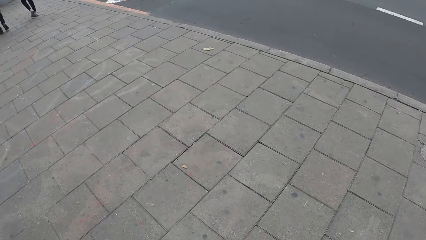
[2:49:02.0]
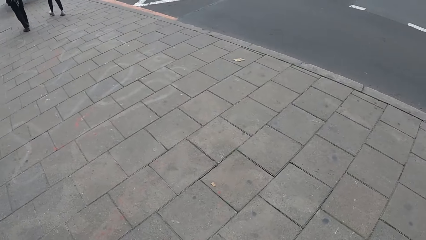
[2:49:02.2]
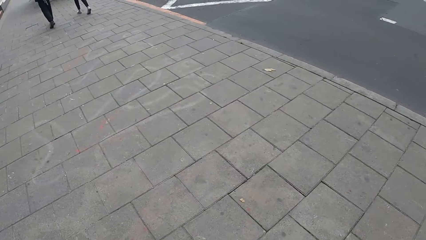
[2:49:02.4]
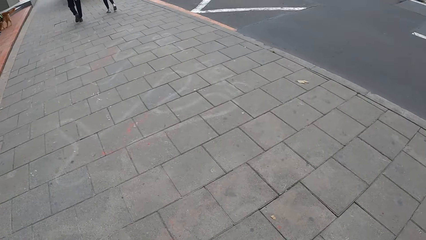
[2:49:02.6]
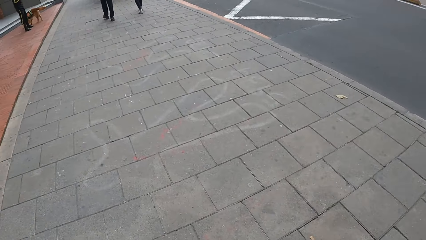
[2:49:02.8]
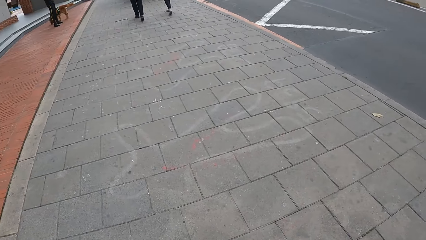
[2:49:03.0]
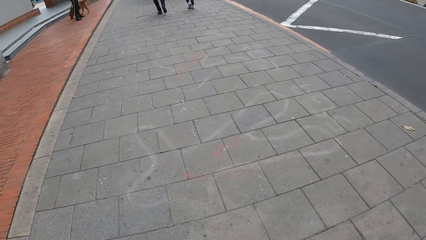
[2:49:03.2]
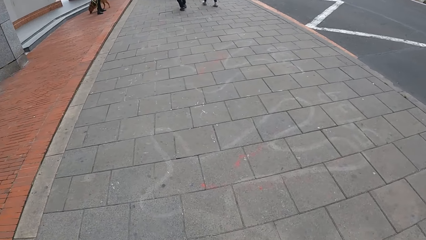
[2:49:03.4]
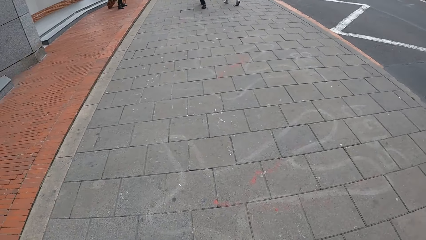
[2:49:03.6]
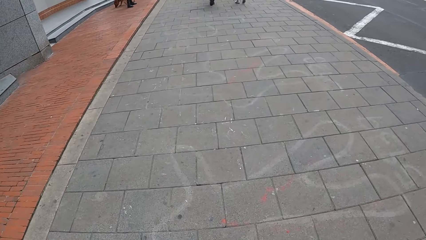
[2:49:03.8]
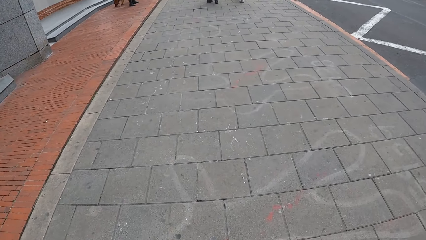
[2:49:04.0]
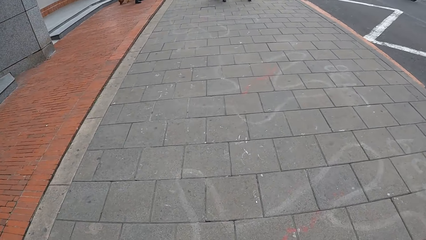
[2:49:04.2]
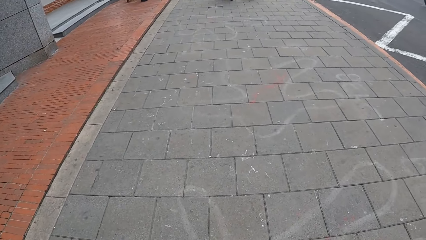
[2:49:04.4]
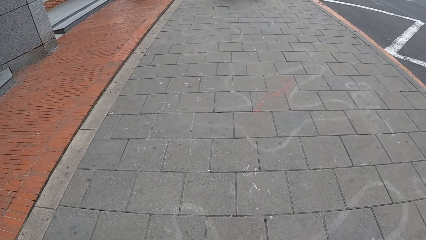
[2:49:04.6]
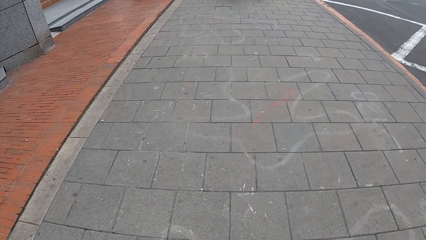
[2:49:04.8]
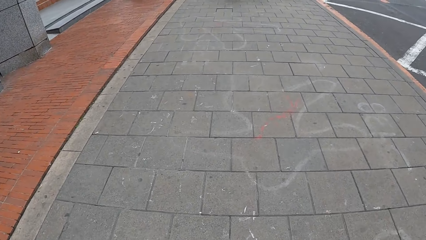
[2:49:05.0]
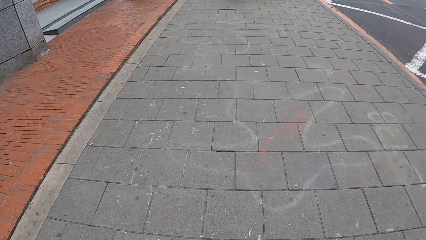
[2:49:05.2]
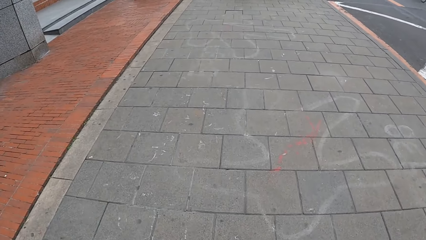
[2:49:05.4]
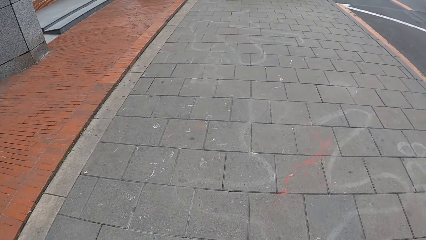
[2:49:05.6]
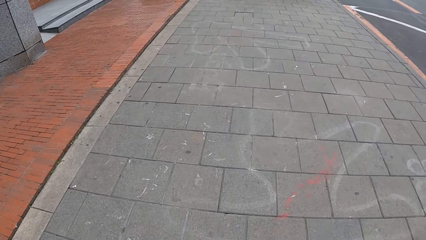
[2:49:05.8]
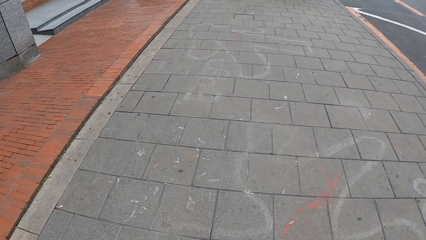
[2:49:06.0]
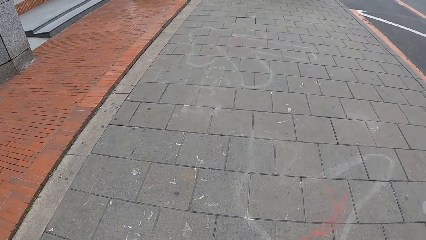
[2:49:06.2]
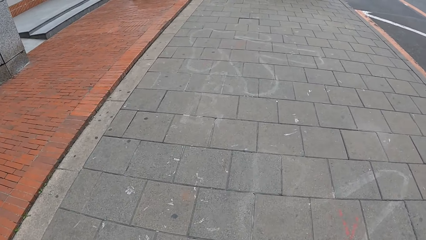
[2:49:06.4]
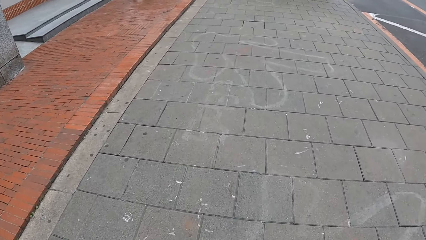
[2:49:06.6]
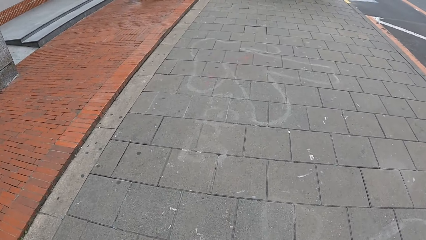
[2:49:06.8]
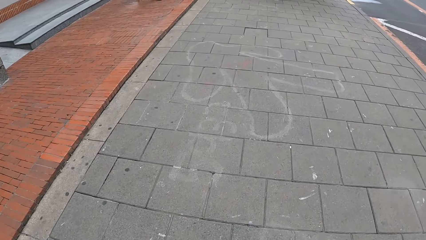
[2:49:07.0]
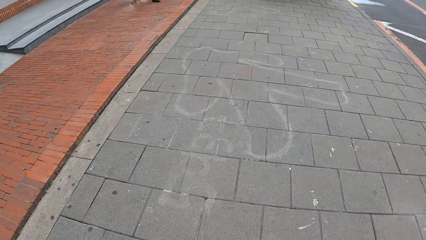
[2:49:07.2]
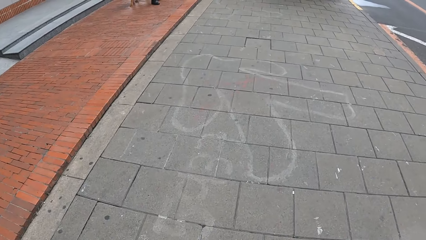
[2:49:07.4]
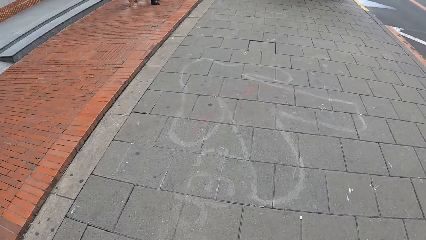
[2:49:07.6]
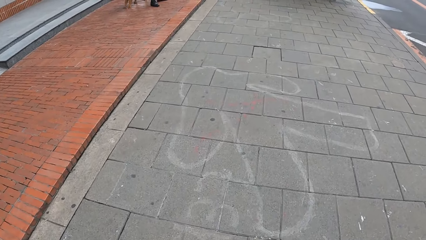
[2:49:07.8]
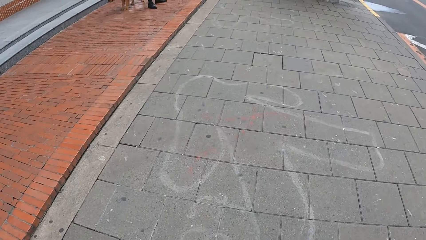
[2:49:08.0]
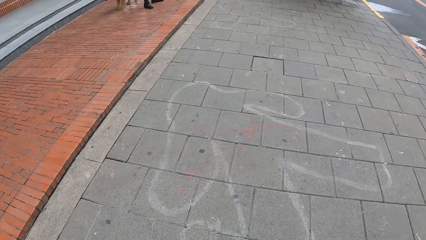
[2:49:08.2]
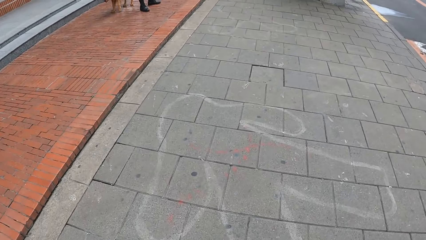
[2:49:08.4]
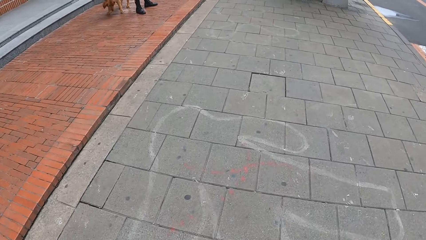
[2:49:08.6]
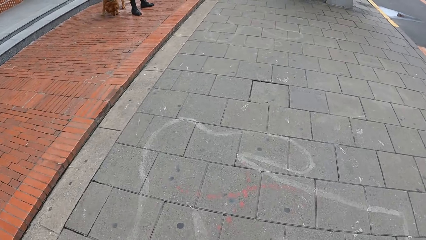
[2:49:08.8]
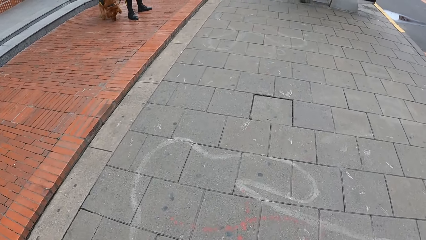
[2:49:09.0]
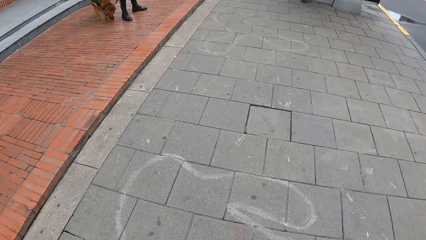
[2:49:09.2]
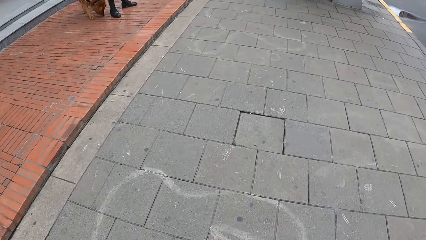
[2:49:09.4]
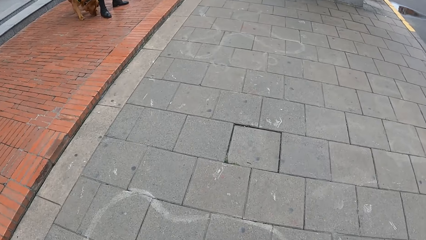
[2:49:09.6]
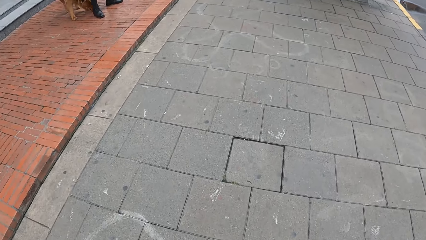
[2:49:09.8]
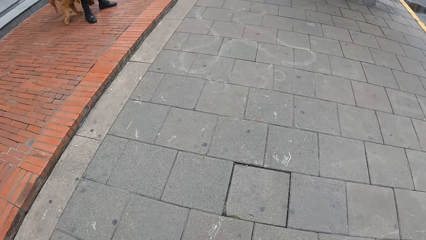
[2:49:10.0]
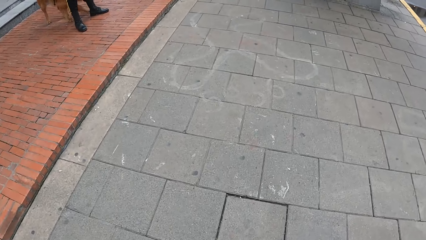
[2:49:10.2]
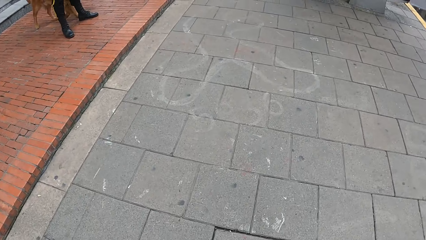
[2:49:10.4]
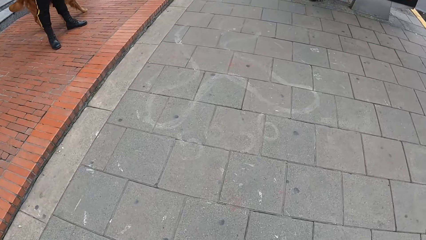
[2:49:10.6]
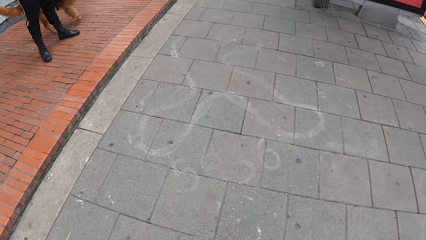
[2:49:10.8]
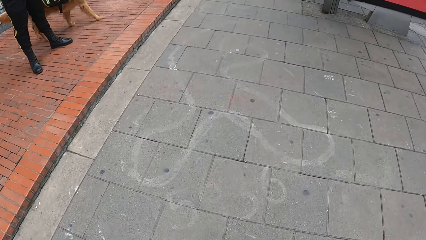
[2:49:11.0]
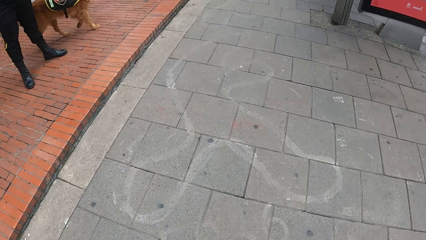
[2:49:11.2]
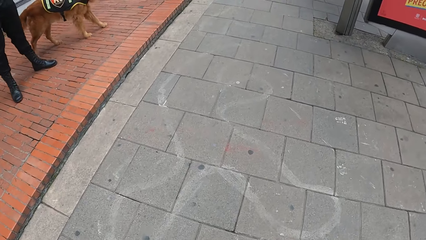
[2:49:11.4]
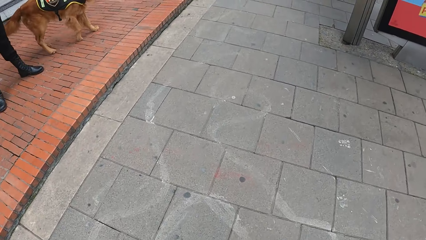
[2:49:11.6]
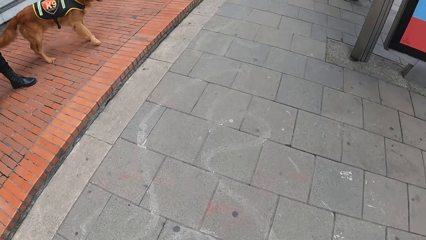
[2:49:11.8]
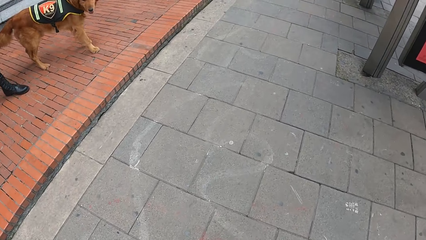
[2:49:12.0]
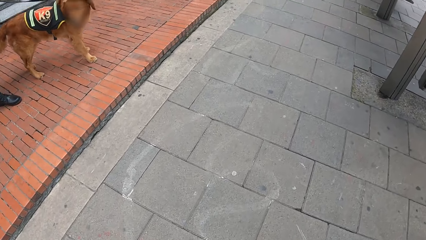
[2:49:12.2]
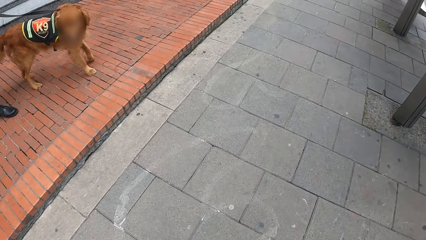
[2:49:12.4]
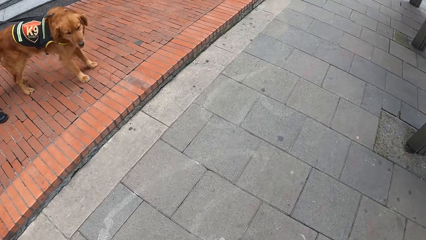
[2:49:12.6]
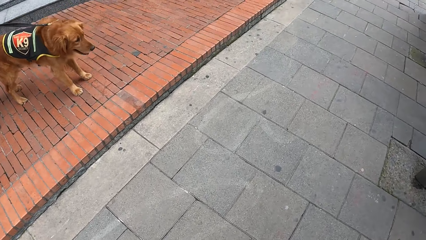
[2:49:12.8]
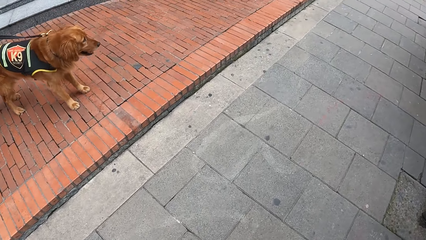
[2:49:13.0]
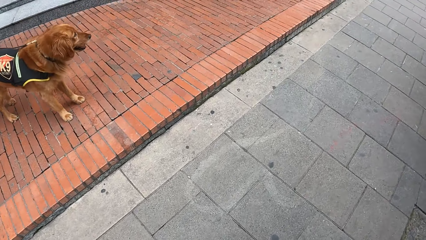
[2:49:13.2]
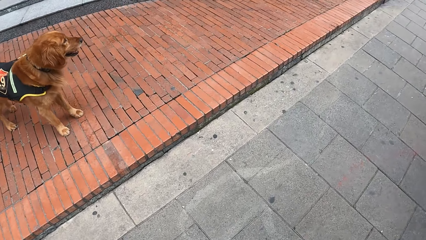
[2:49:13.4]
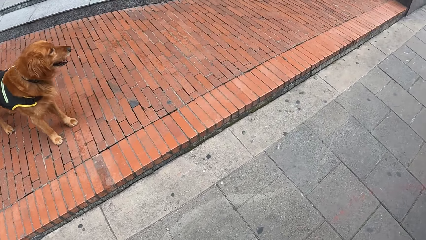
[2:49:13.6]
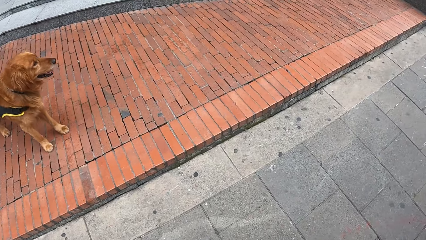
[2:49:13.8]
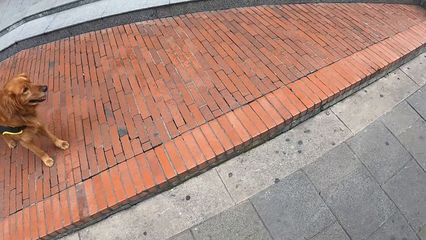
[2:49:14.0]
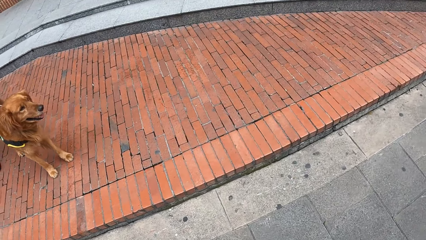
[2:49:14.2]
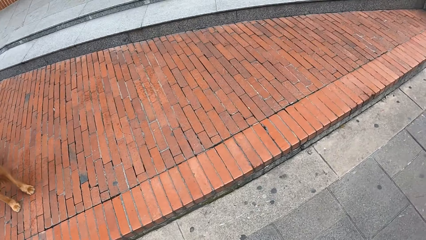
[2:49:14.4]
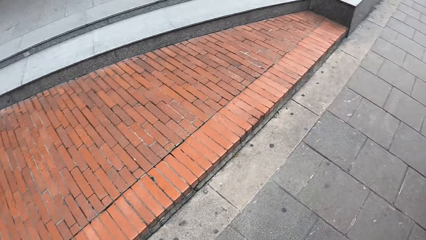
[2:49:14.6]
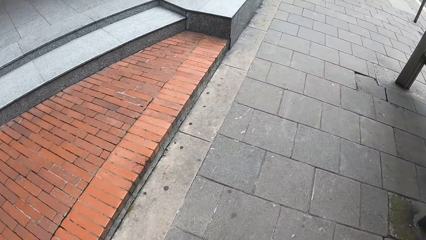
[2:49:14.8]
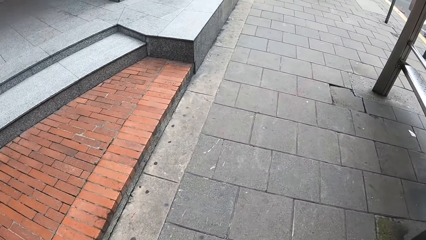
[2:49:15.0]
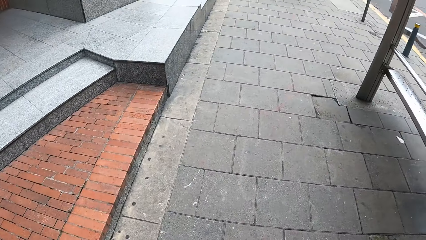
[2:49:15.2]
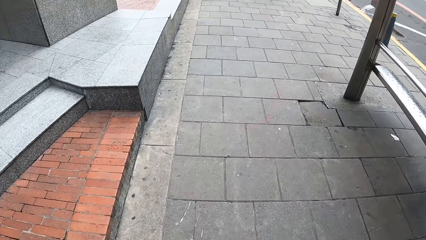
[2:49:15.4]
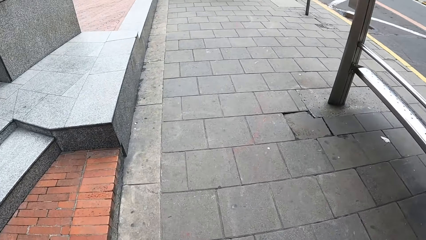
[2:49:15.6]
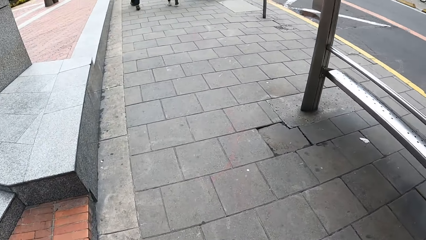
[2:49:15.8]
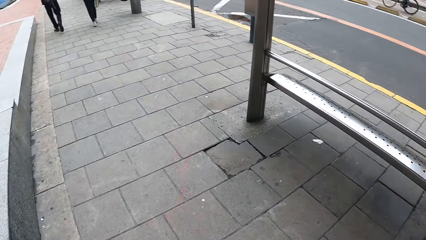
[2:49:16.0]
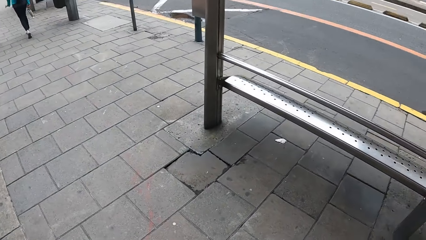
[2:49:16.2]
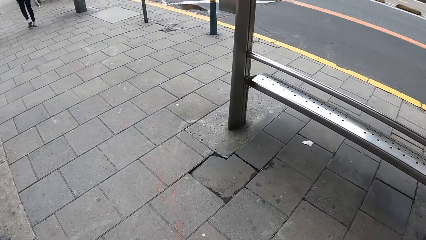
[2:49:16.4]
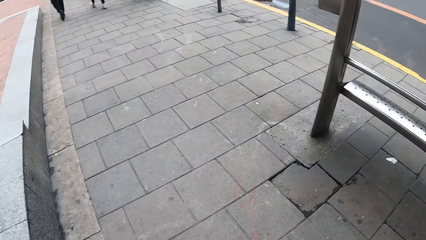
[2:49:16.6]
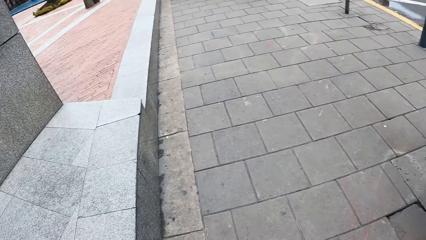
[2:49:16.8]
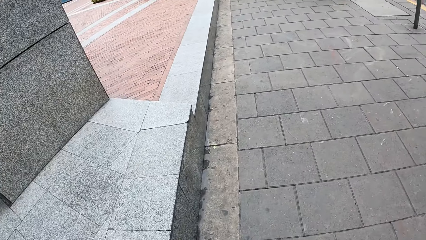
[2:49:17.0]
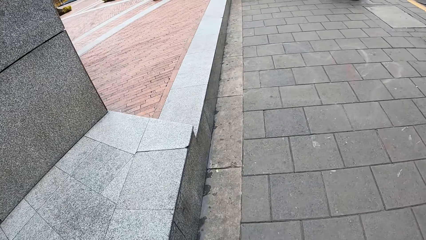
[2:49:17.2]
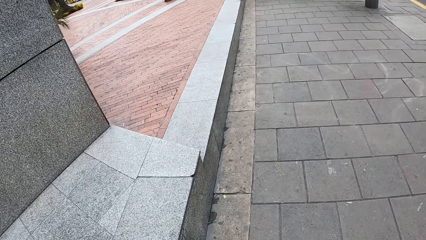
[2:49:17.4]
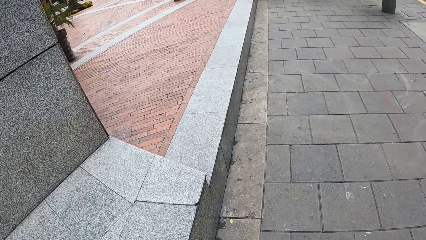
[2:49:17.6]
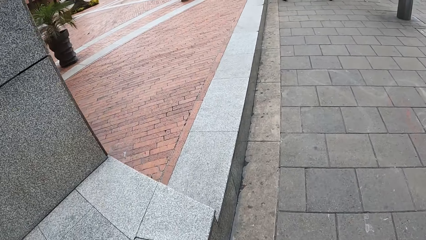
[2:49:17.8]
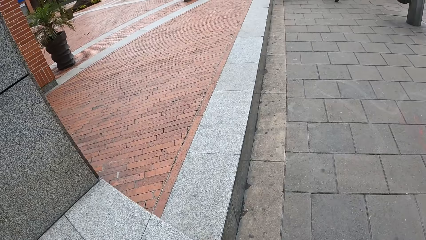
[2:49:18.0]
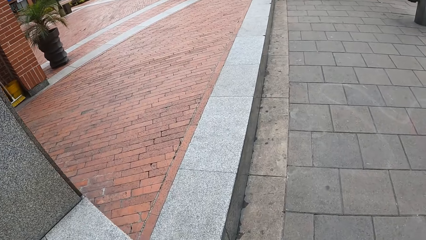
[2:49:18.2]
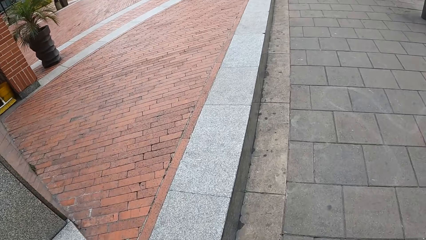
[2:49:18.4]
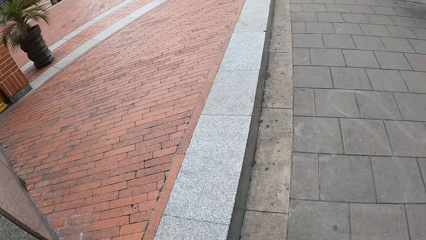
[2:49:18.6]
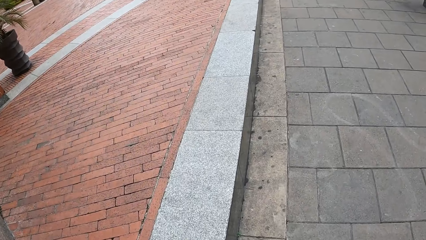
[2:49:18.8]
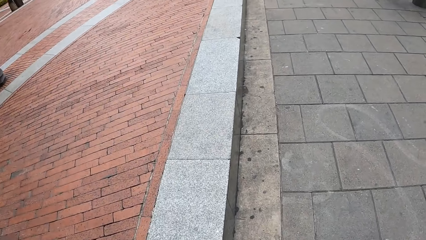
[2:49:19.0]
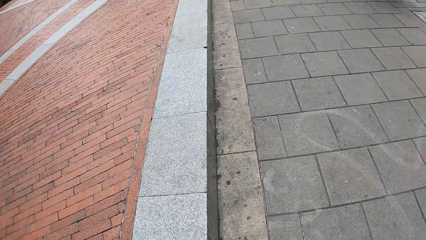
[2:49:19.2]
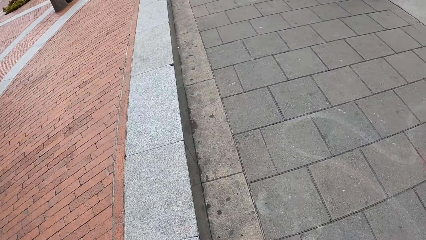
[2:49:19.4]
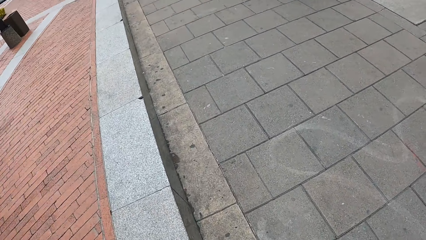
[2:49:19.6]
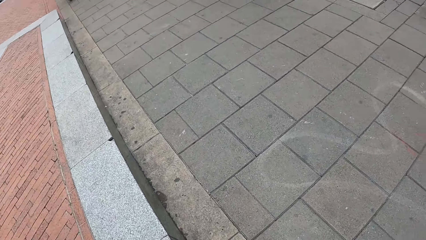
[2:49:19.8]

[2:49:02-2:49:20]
The camera wearer stares around on his way.
